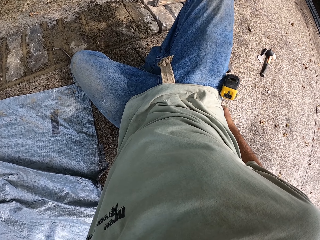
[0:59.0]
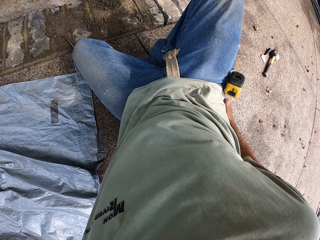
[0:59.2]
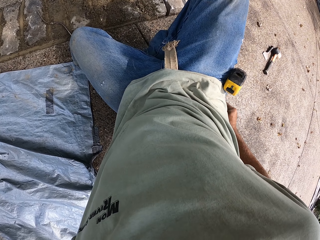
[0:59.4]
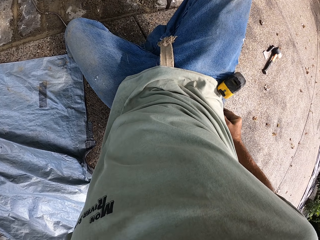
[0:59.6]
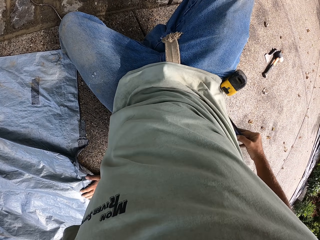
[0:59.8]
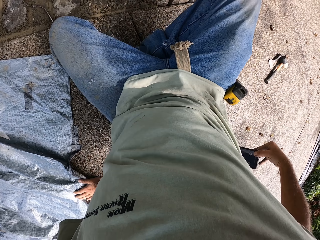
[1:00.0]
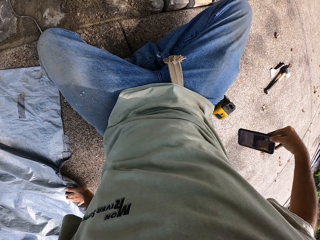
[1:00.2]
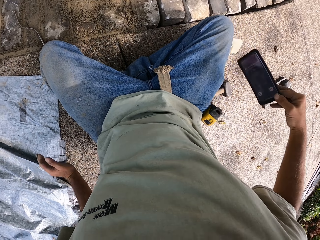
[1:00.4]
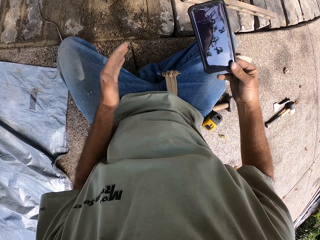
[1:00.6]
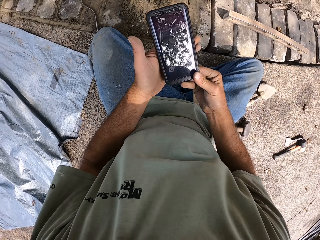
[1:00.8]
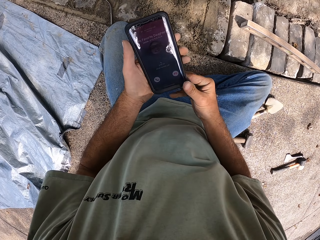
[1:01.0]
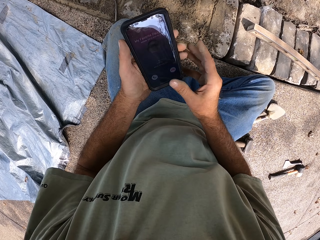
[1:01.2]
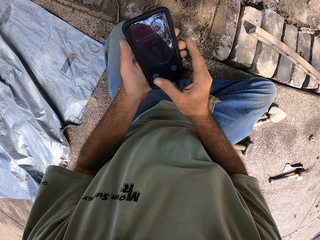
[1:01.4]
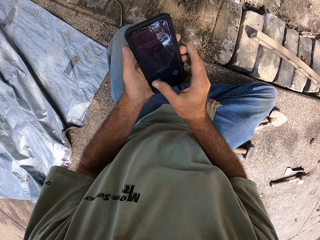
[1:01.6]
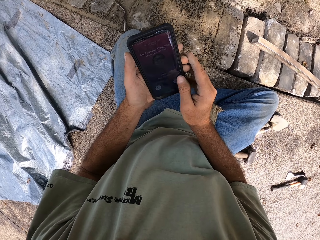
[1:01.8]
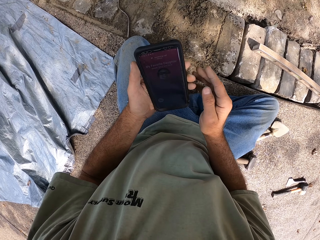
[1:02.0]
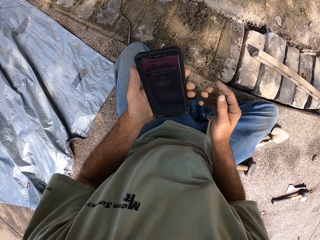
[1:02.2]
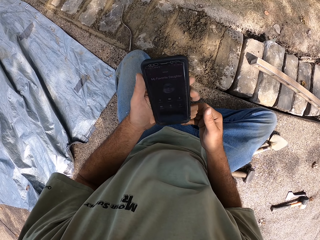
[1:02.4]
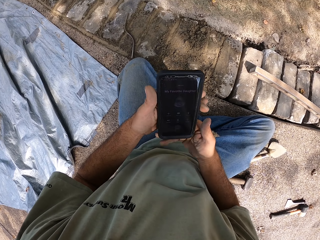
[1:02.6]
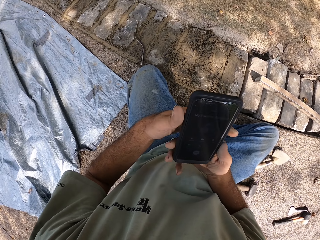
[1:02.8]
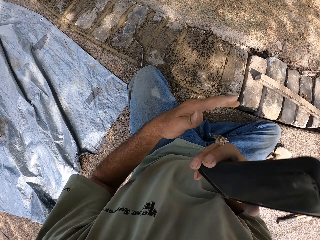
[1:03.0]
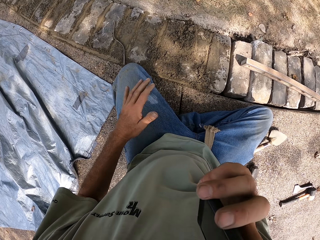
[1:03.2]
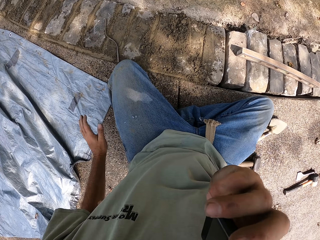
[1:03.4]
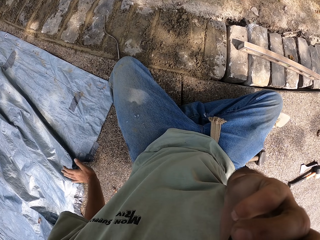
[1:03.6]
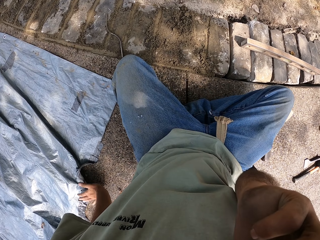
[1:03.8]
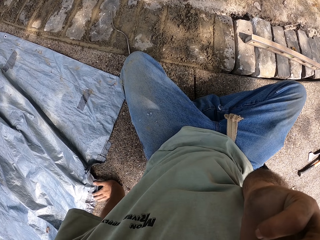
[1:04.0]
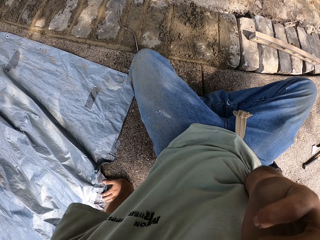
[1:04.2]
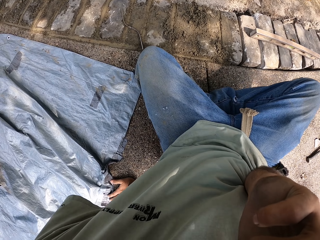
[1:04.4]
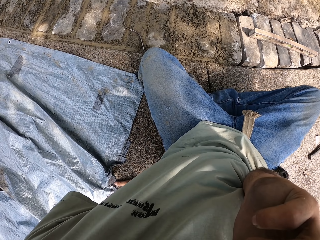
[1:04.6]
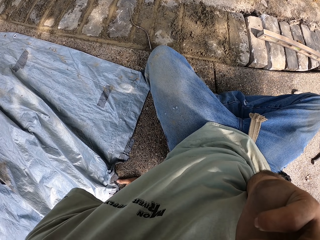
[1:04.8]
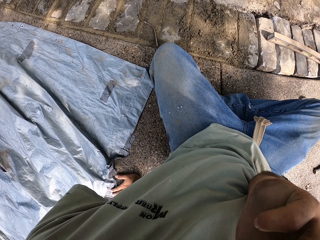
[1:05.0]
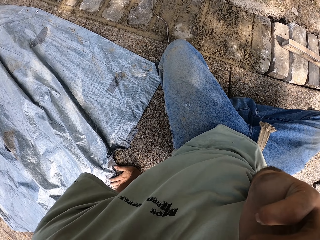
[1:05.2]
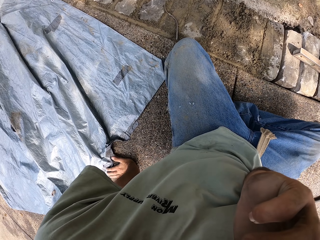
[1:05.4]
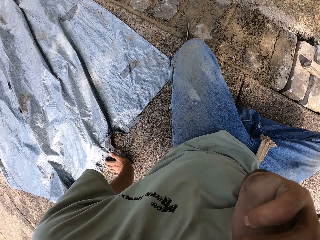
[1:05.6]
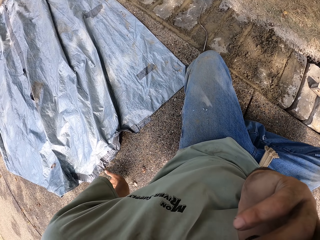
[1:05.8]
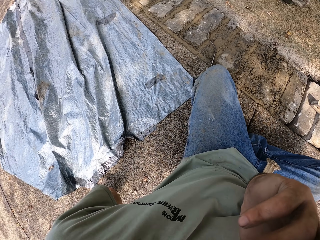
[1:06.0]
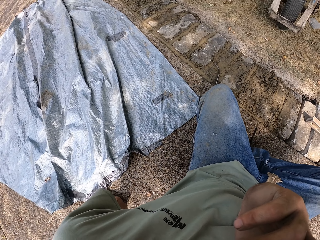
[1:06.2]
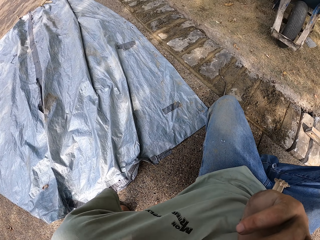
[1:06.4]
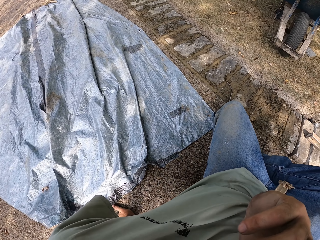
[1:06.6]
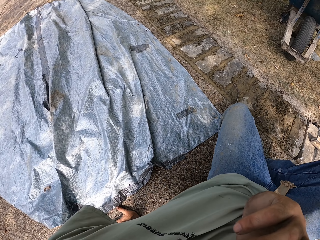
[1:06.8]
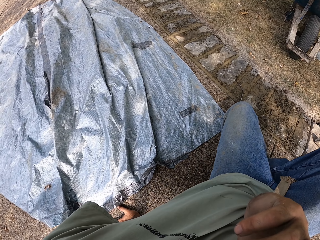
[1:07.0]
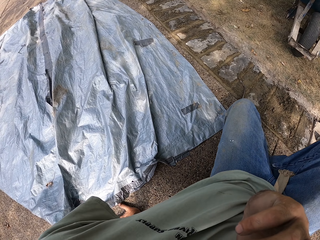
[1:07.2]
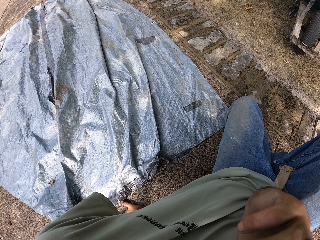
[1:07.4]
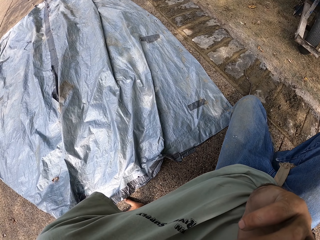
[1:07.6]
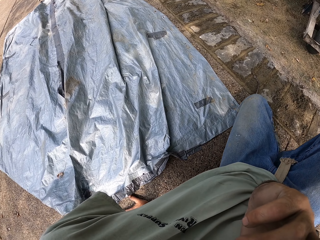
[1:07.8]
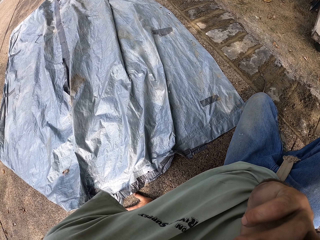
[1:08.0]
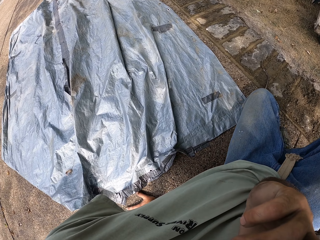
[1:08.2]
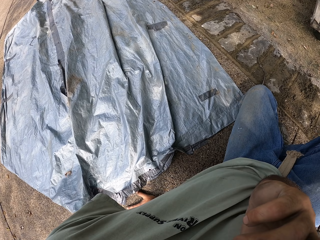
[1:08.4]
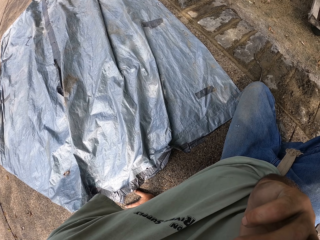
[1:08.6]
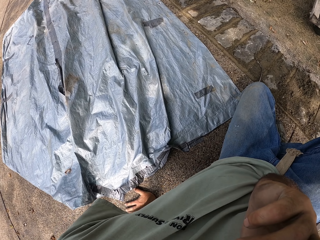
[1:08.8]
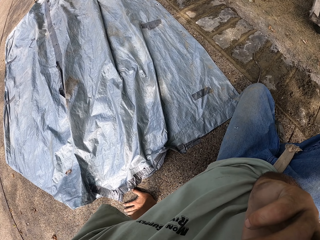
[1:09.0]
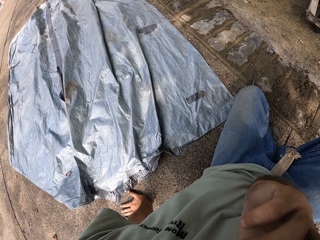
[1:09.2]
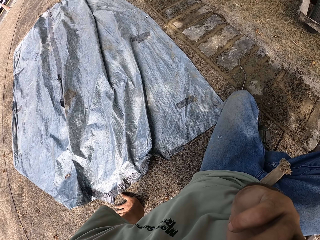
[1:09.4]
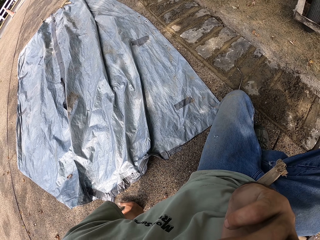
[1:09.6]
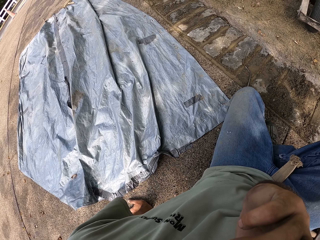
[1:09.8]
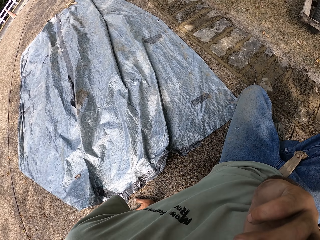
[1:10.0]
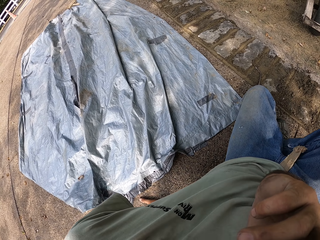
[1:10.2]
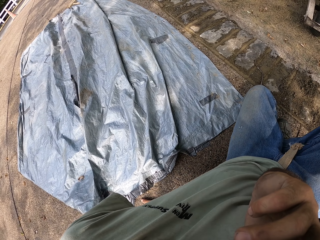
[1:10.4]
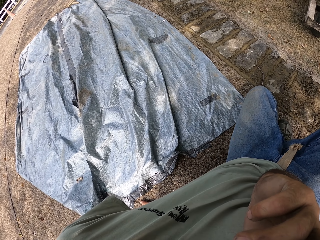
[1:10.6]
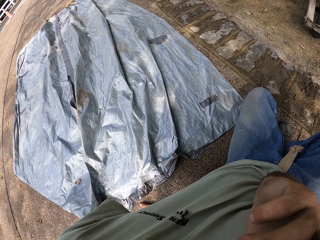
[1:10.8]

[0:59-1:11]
The camera wearer puts a hand in a pocket. He picks up a mobile phone from his pocket. He holds the phone with both hands. He swipes on the phone's screen. He picks a call on the phone with the right hand. He touches the ground with his left hand. He speaks on the phone.

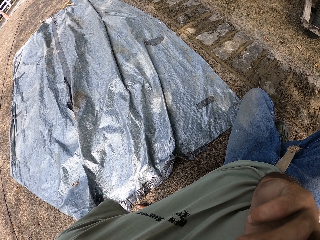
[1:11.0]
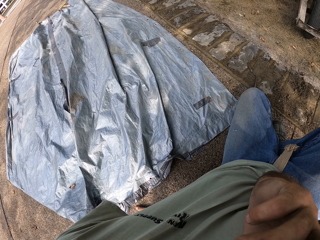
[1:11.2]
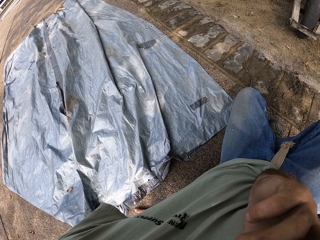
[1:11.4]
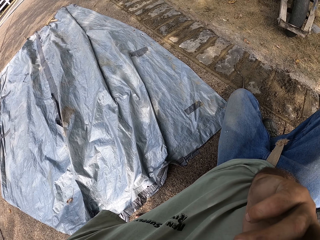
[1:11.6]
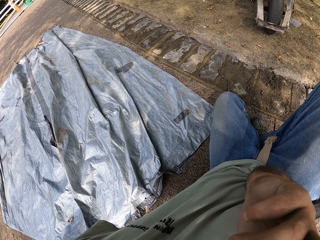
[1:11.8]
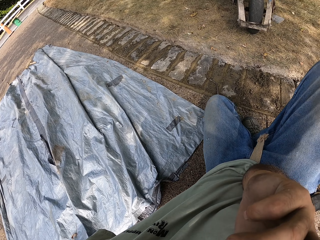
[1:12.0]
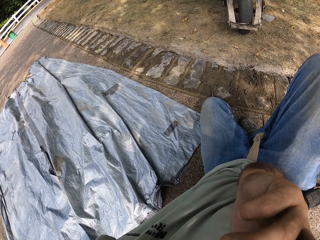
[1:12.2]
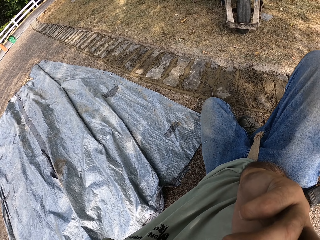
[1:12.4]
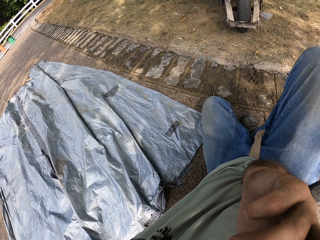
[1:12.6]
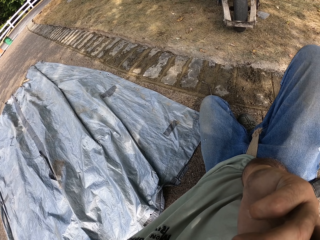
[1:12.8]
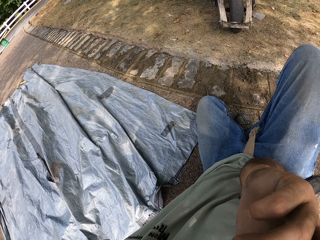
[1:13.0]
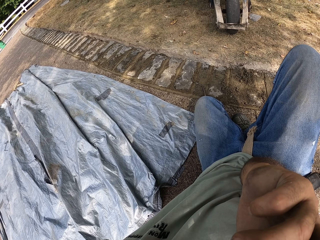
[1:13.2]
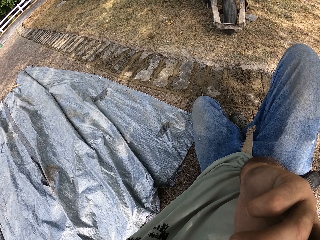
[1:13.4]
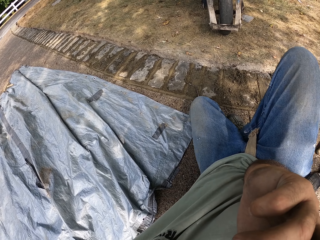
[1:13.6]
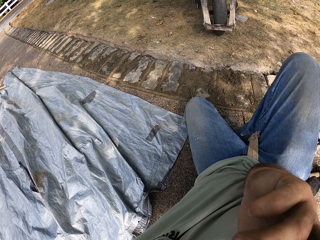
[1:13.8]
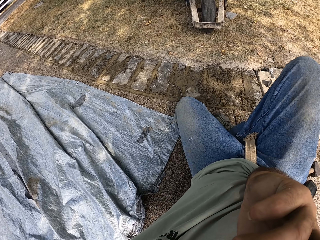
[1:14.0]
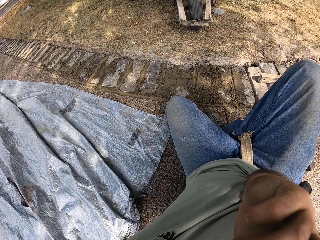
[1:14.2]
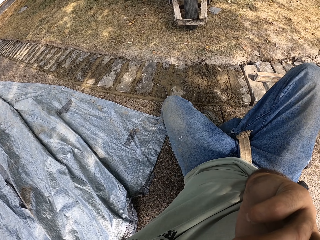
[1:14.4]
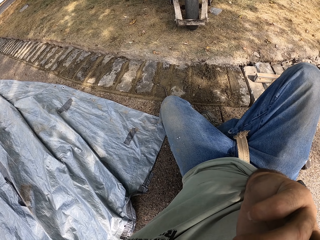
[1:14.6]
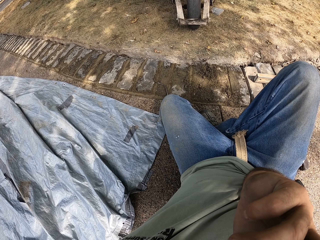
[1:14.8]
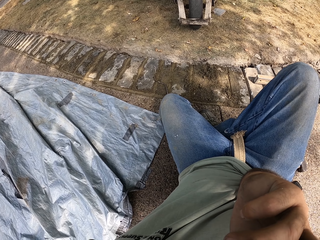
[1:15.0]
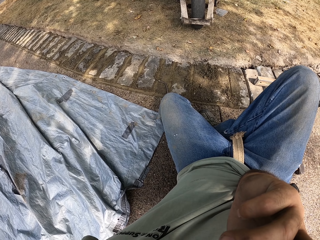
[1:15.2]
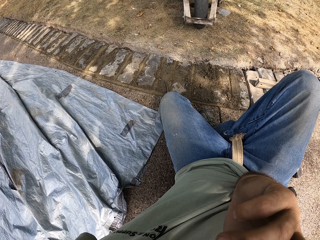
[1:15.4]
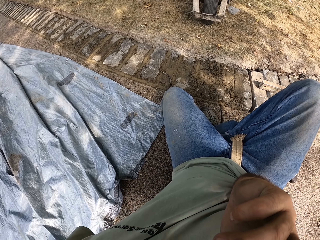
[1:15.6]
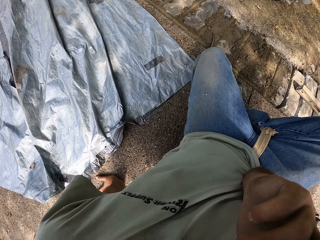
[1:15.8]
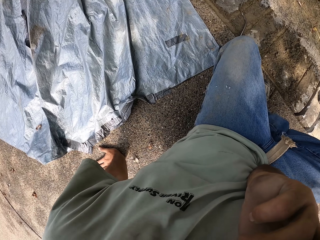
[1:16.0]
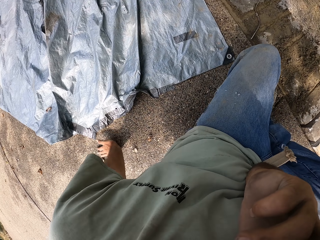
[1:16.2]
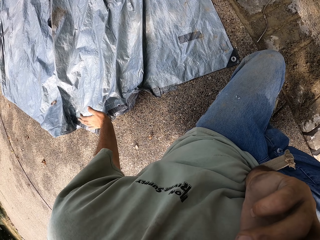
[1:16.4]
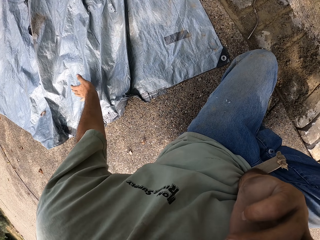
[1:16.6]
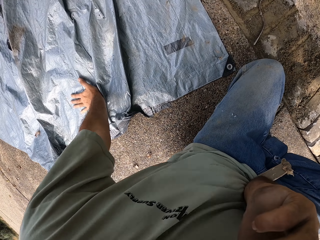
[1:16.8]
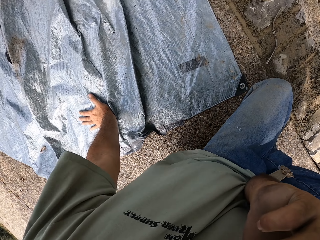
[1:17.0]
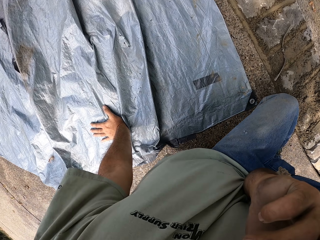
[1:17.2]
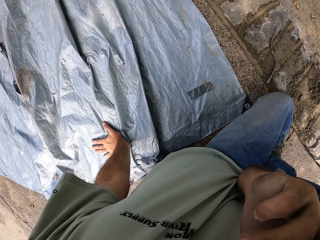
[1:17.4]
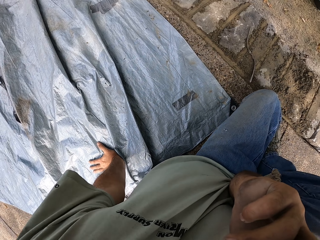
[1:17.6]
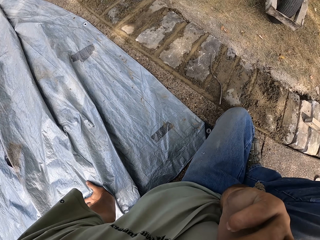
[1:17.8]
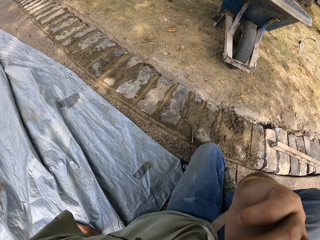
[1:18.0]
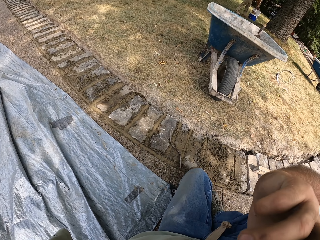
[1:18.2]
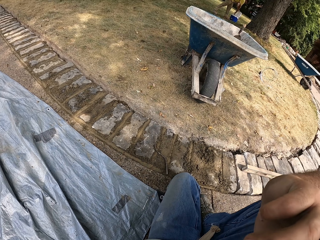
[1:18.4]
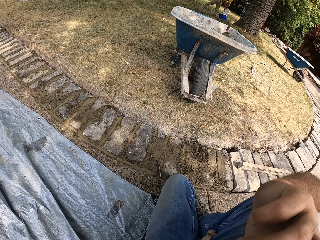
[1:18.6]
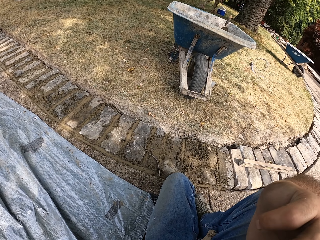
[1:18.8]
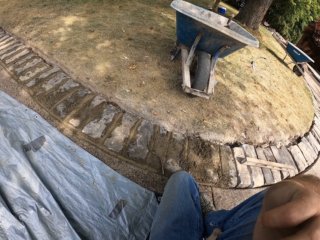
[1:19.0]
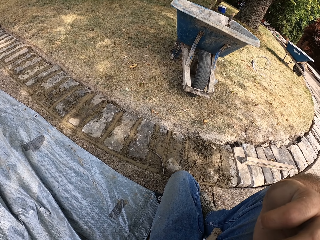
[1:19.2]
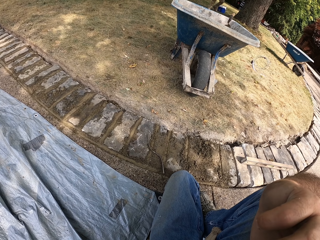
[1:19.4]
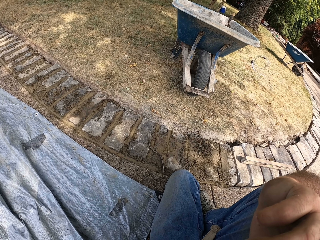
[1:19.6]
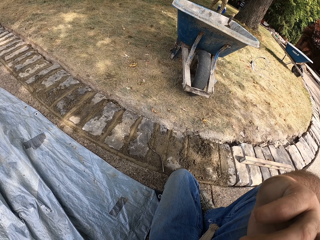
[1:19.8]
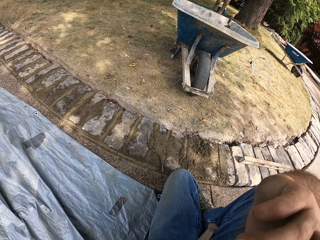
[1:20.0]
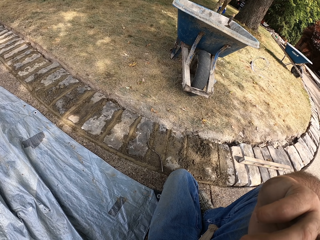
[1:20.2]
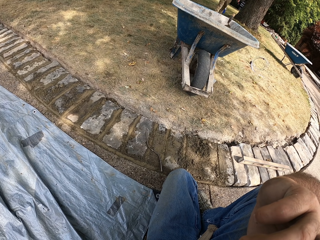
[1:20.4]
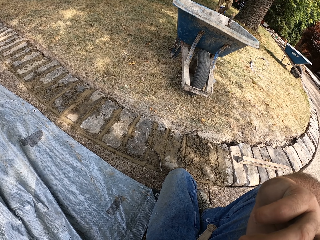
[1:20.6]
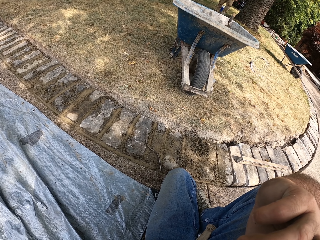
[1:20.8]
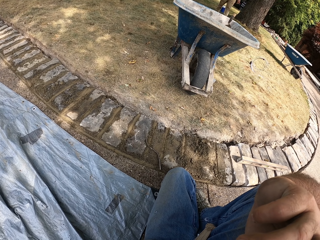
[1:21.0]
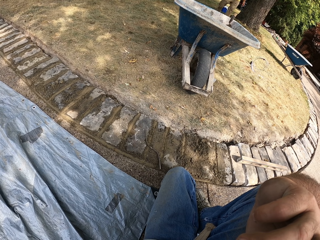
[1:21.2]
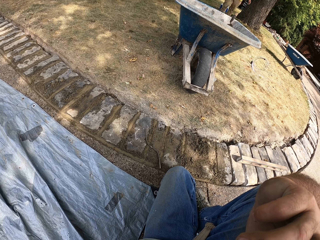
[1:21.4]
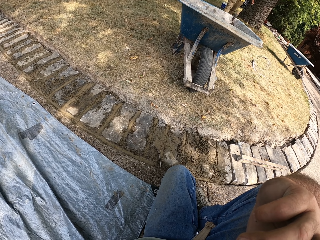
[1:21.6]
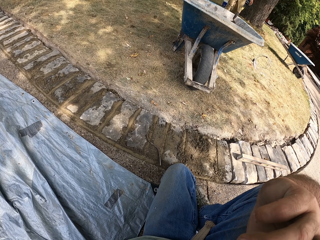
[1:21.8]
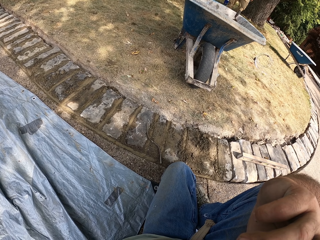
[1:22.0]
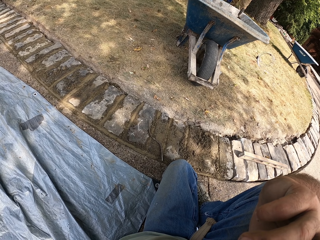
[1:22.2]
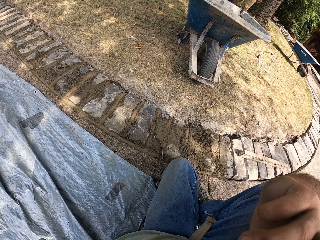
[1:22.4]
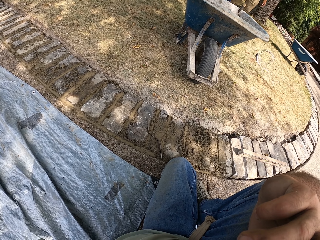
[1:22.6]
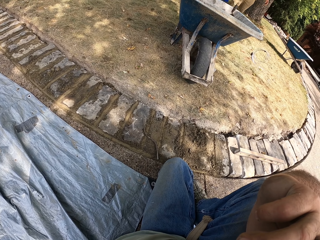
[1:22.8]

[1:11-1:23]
The camera wearer moves his left hand on the ground. He supports himself on the ground.
